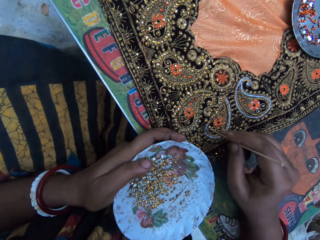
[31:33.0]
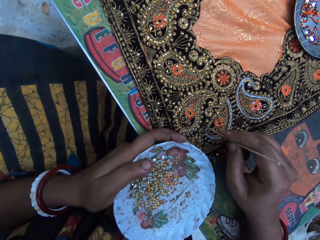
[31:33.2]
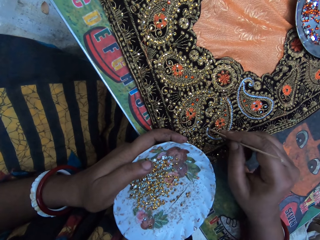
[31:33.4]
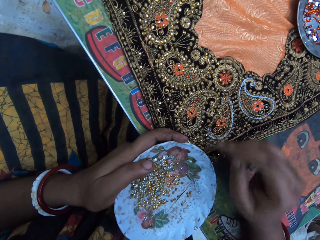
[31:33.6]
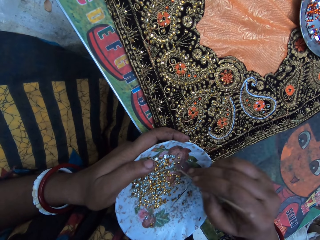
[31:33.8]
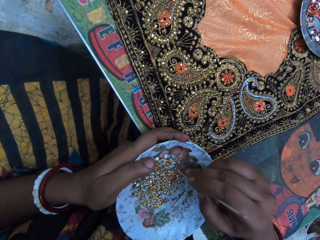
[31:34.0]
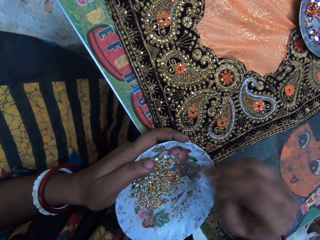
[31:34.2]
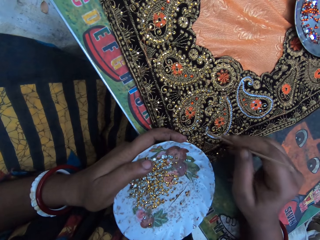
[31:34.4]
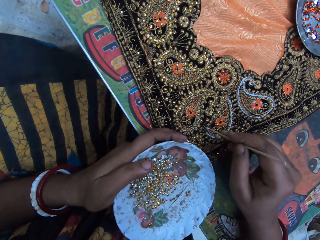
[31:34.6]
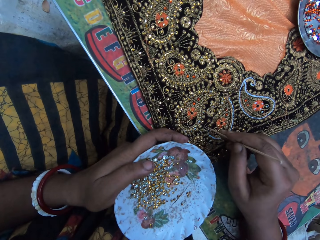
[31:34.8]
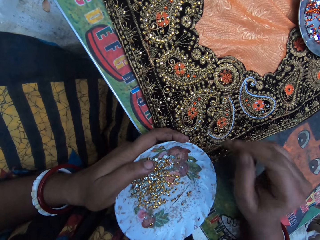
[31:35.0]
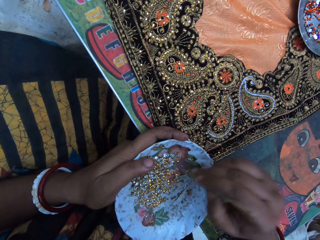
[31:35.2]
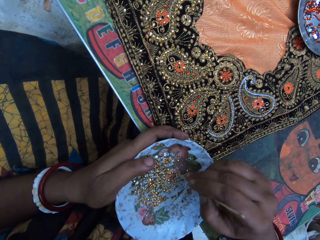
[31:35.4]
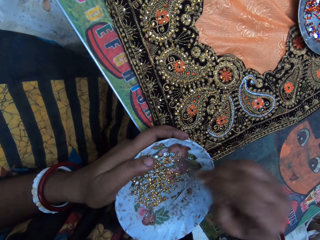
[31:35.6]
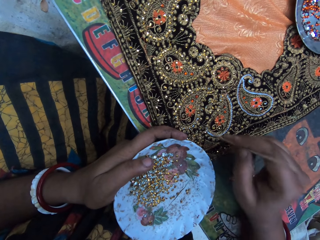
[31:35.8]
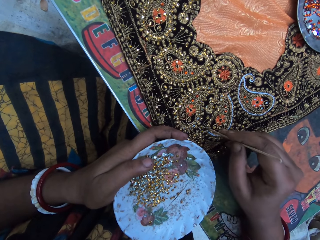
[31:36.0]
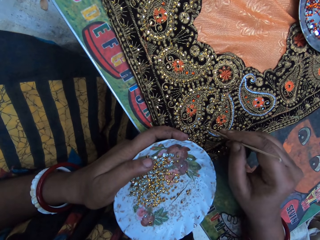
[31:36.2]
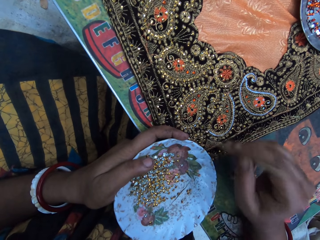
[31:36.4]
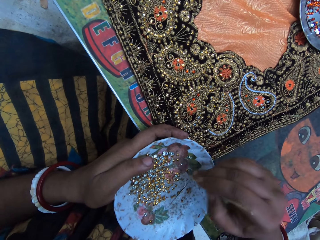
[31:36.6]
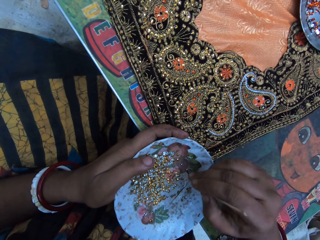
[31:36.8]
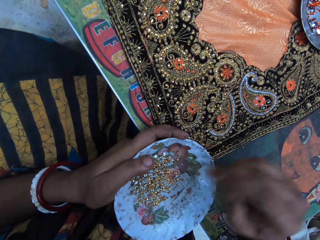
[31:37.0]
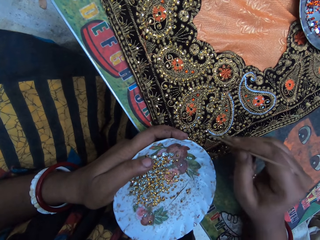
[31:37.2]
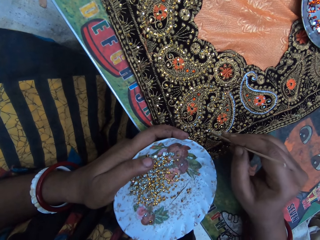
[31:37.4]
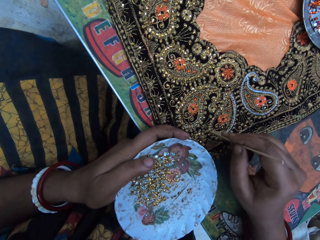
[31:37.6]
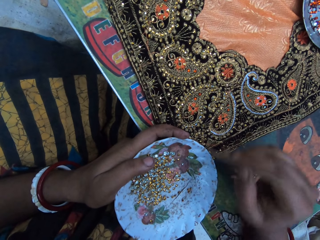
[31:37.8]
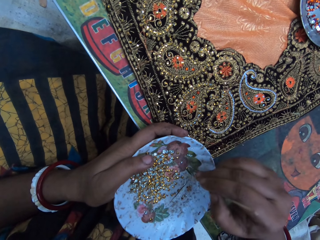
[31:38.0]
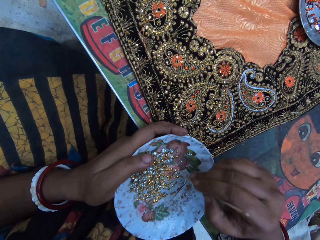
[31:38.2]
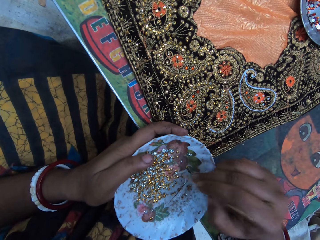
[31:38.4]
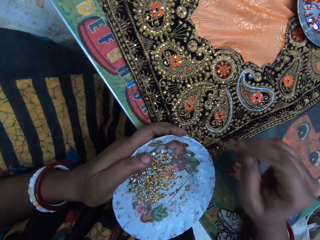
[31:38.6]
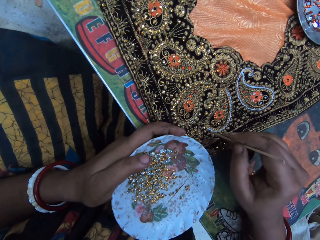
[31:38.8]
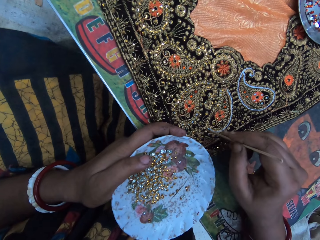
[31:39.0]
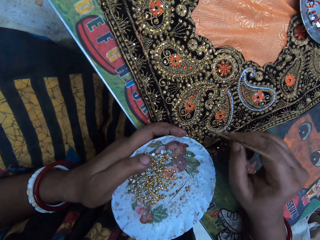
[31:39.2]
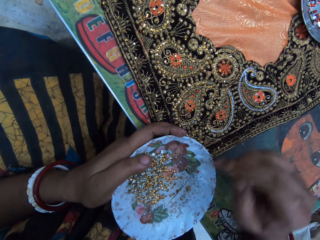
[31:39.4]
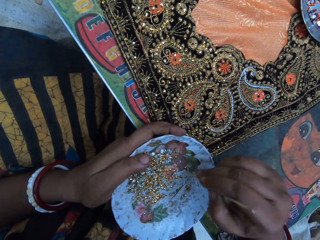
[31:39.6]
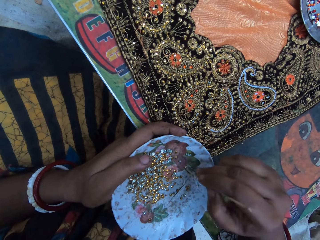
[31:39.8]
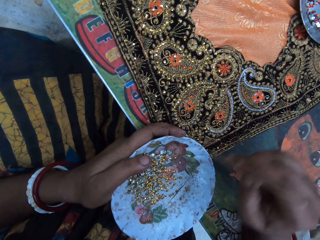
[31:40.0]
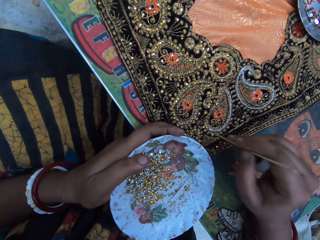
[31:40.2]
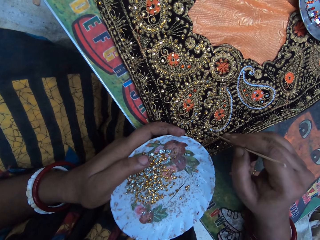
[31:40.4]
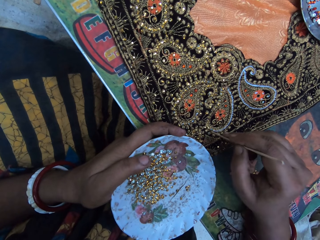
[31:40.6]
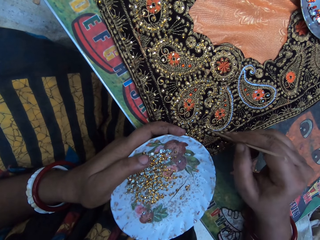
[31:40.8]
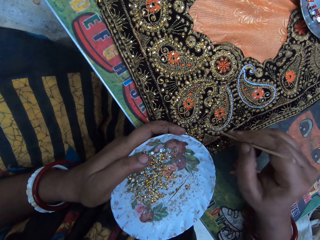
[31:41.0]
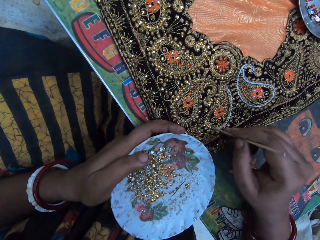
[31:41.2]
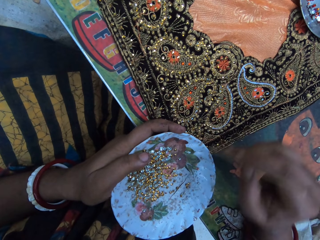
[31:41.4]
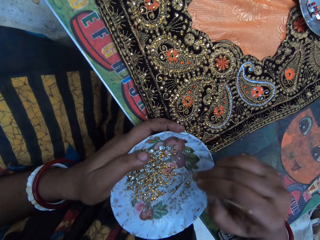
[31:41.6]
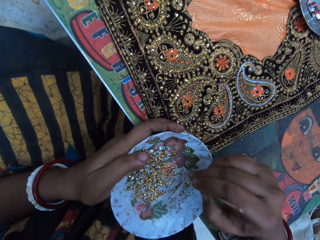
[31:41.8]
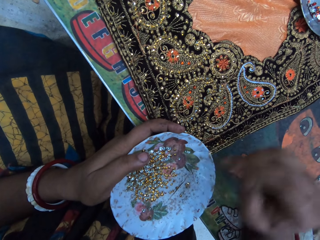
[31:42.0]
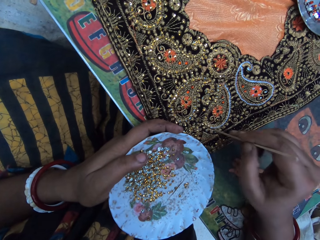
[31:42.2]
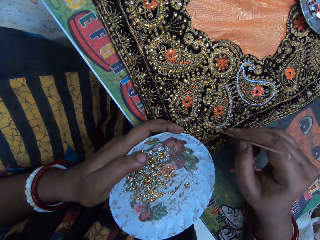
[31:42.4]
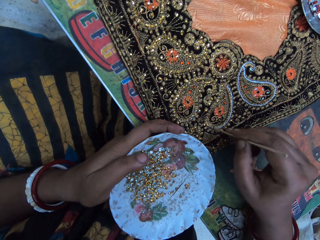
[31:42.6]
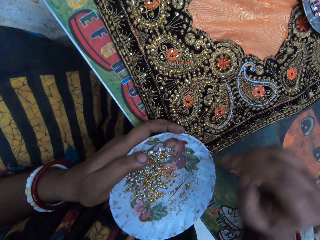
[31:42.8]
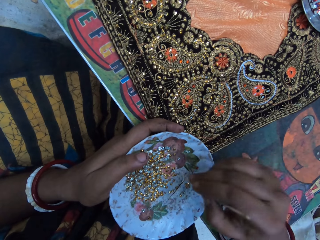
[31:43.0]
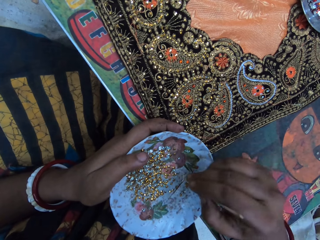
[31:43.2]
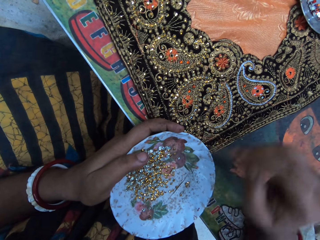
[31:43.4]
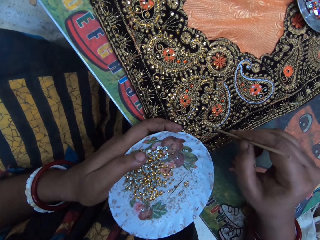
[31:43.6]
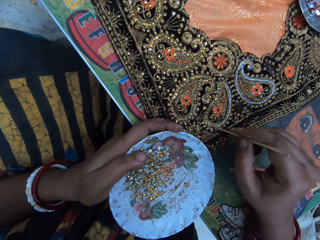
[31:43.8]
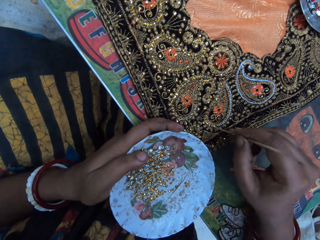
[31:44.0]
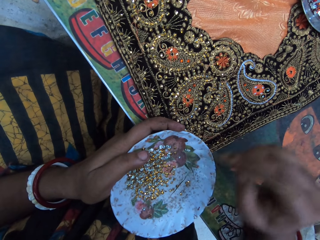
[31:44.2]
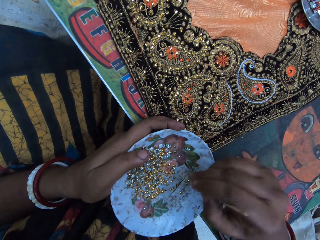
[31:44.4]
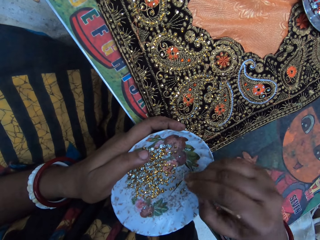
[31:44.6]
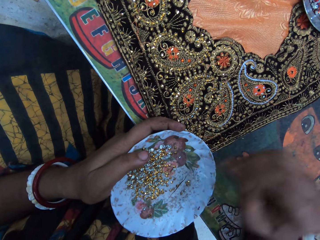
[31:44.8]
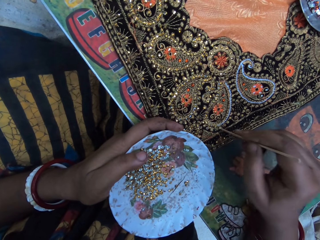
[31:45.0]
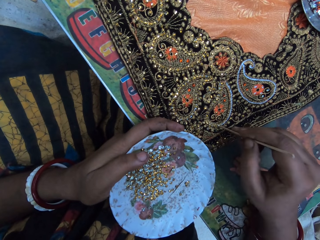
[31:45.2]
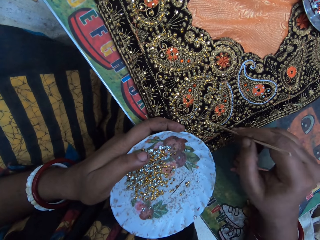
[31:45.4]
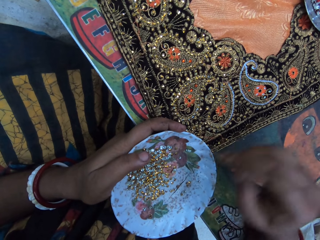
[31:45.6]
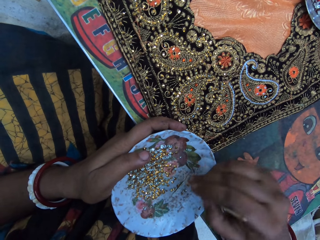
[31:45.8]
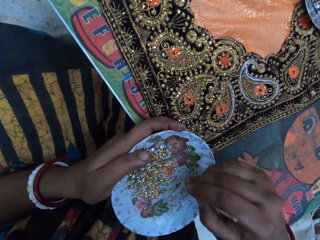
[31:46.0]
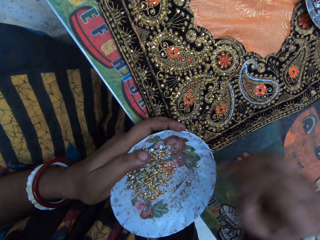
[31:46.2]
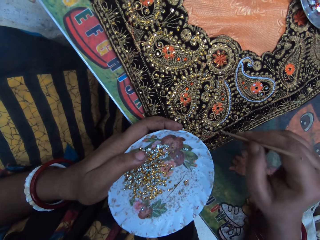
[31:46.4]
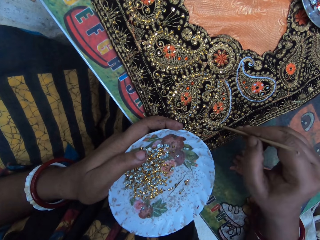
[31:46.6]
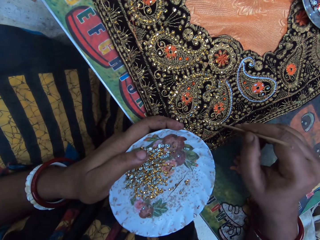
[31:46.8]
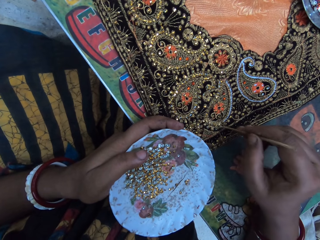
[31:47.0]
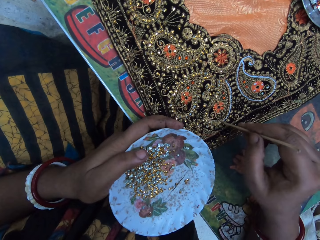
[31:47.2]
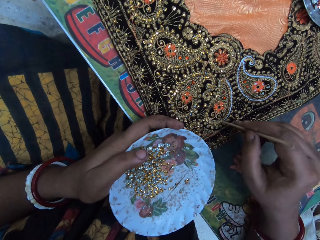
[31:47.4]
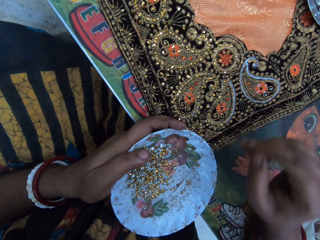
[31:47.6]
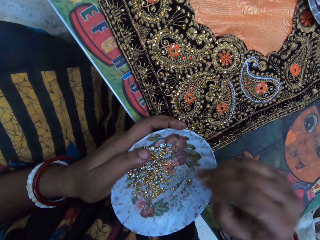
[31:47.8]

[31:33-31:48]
The camera wearer puts beads on the fabric. They pick a bead from the bowl and put beads on the fabric. They pick a bead from the bowl and put beads on the fabric. They pick a bead from the bowl and put beads on the fabric. They pick a bead from the bowl and put beads on the fabric. They pick a bead from the bowl and put beads on the fabric. They pick a bead from the bowl and put beads on the fabric. They pick a bead from the bowl and put beads on the fabric. They pick a bead from the bowl and put beads on the fabric. They pick a bead from the bowl and put beads on the fabric.

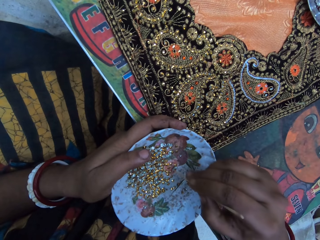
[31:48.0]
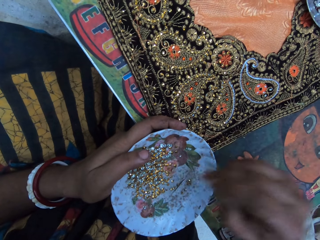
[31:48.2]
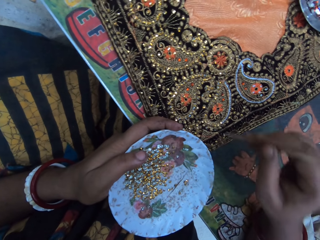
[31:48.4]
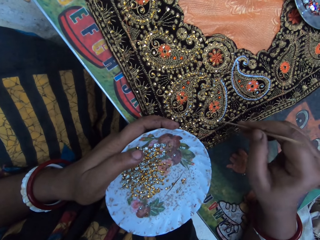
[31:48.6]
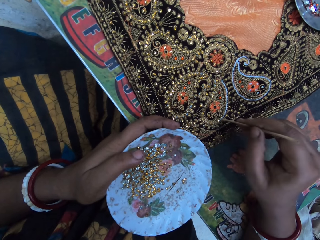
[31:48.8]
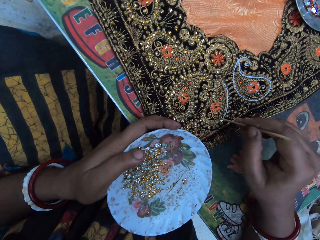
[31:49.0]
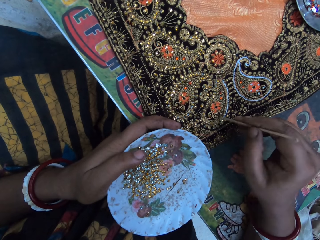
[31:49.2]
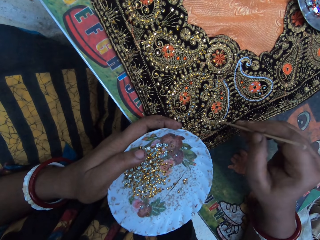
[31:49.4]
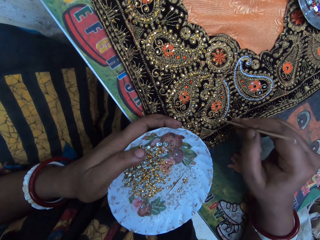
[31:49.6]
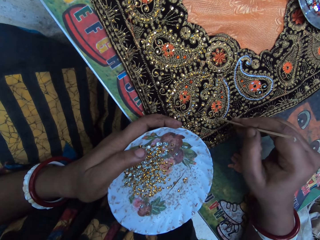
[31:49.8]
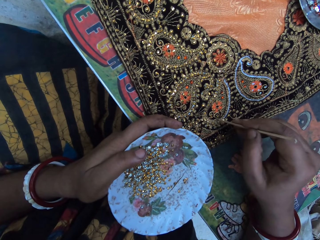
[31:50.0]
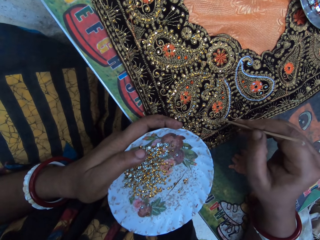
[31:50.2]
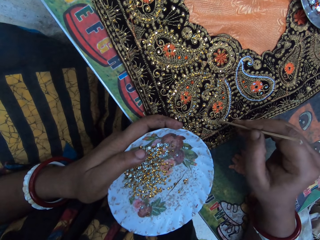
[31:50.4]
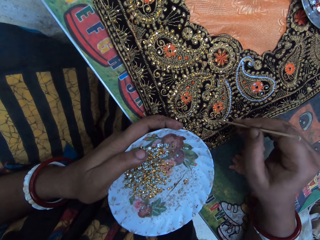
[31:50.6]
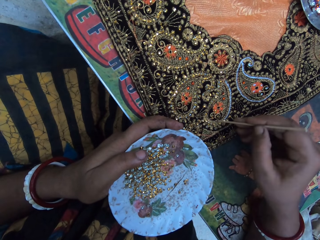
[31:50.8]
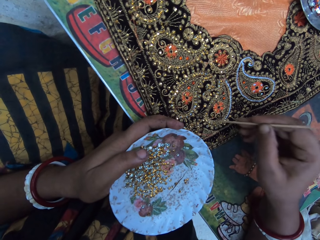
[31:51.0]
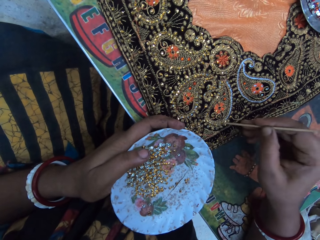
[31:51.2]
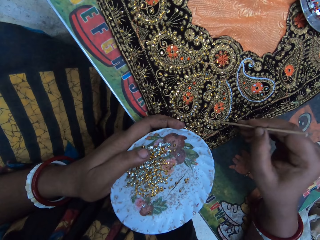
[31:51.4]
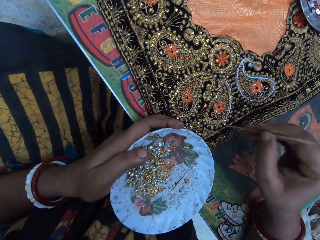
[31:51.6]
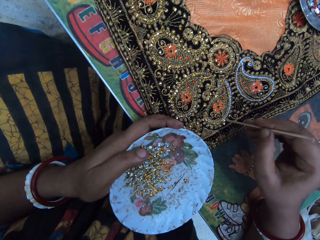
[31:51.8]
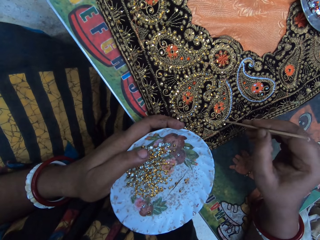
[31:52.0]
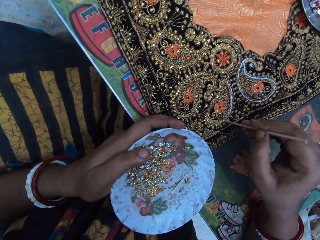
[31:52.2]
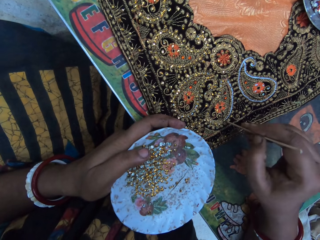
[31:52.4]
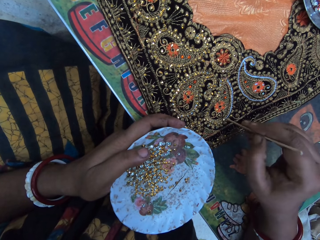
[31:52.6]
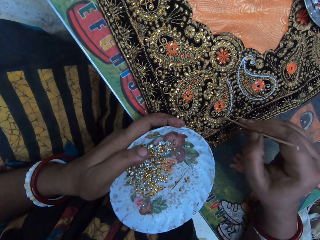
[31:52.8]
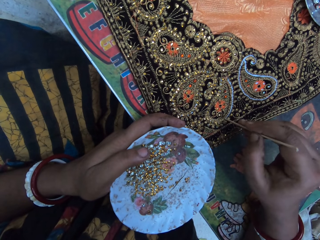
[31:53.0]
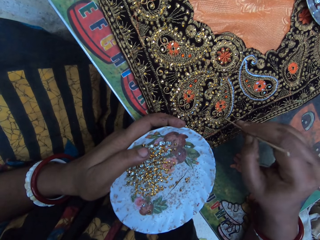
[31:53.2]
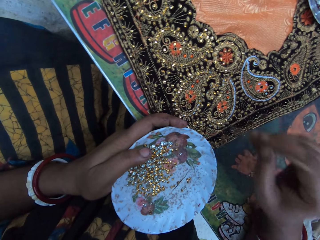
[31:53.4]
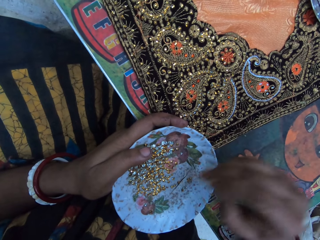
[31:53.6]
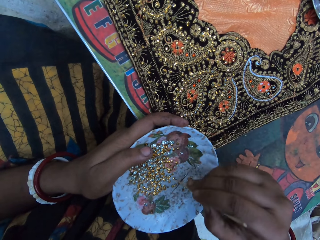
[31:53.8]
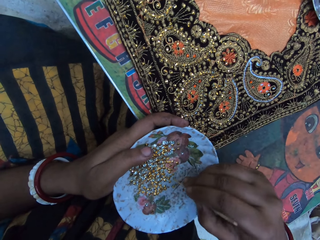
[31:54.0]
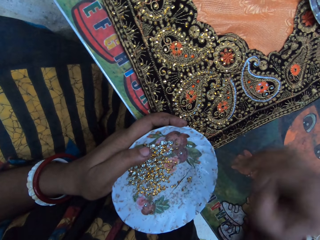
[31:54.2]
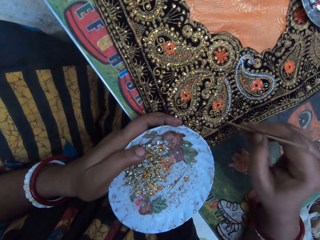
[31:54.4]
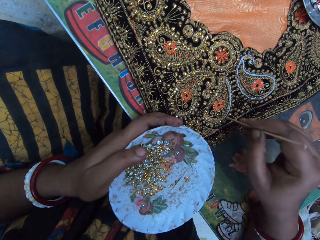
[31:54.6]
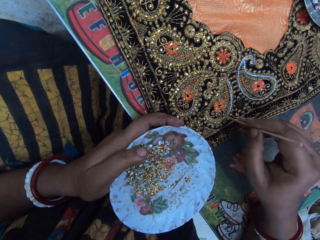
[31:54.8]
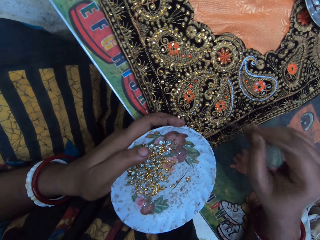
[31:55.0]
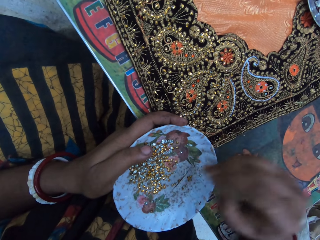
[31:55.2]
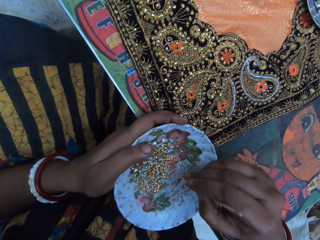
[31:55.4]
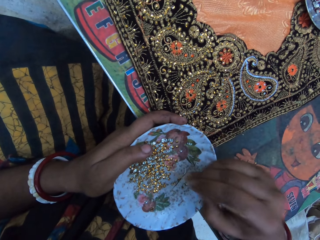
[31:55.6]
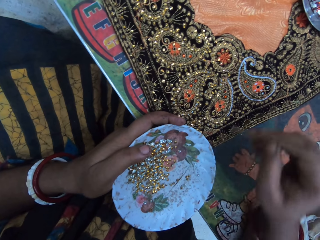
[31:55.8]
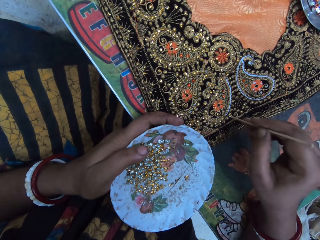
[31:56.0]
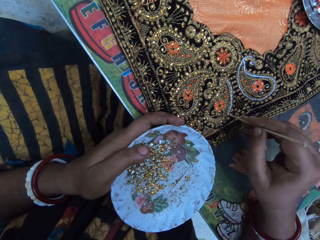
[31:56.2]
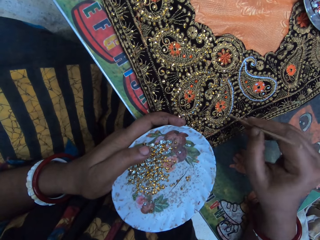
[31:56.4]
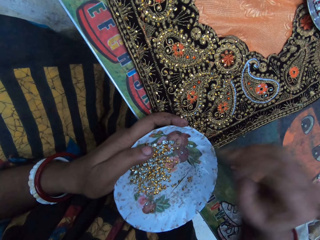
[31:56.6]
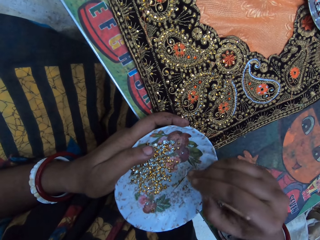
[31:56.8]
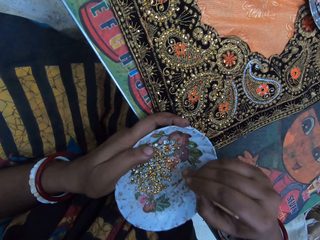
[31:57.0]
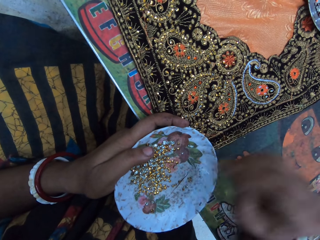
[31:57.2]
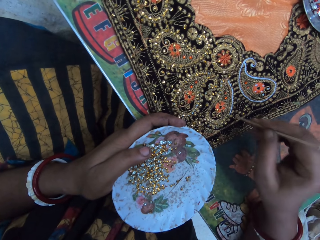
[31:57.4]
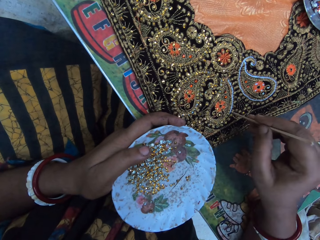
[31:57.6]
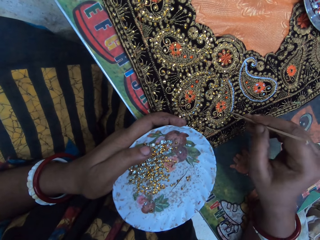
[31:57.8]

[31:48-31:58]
The camera wearer picks a bead from the bowl and puts beads on the fabric. They pick a bead from the bowl and put beads on the fabric. They pick a bead from the bowl and put beads on the fabric. They pick a bead from the bowl.
